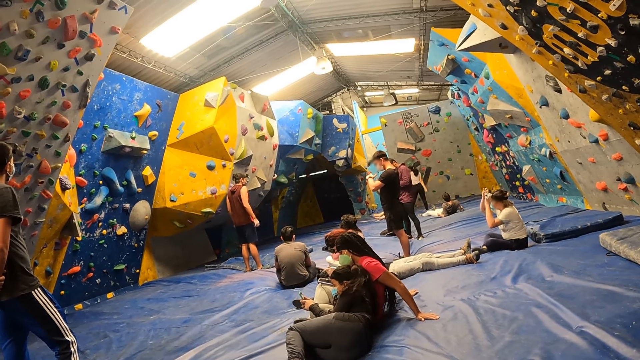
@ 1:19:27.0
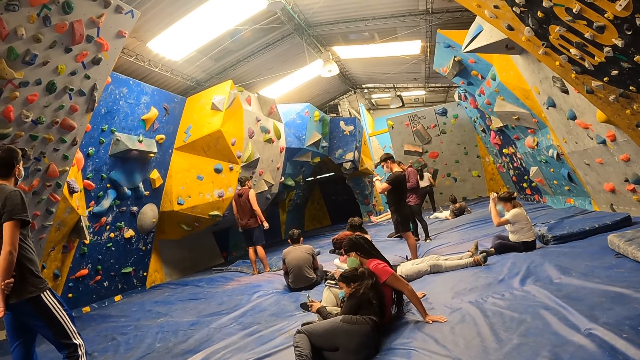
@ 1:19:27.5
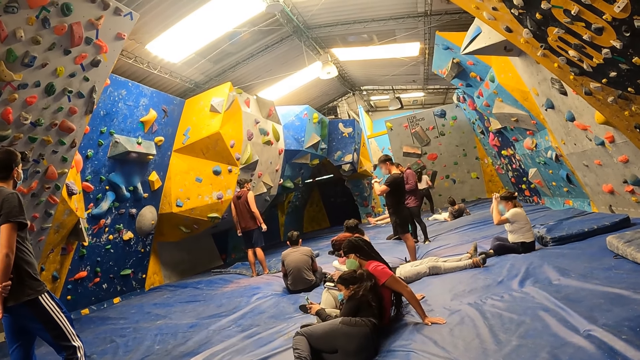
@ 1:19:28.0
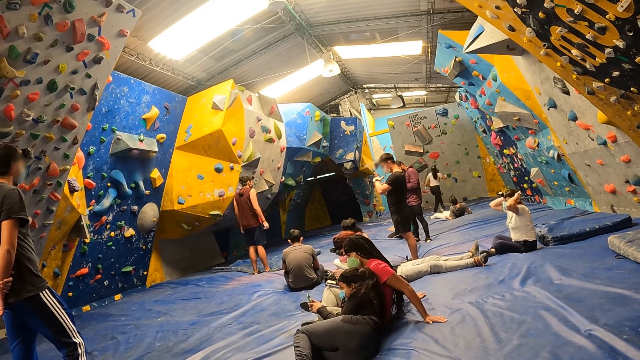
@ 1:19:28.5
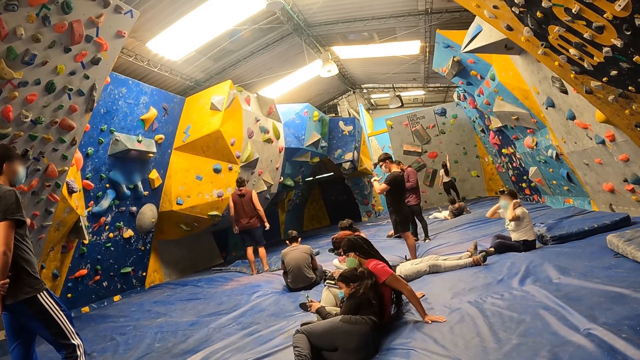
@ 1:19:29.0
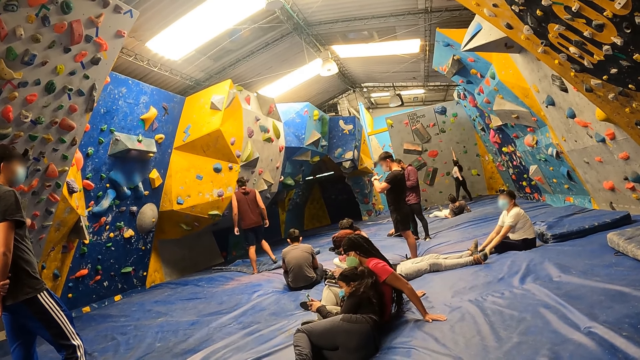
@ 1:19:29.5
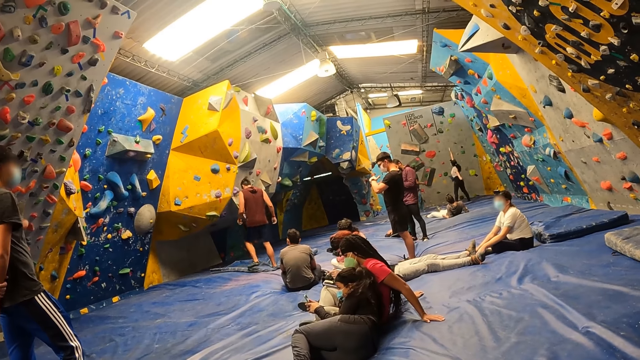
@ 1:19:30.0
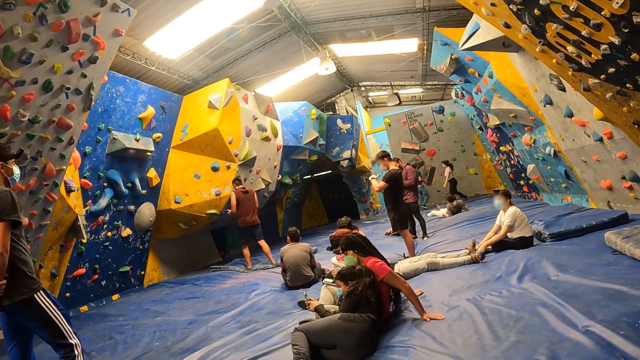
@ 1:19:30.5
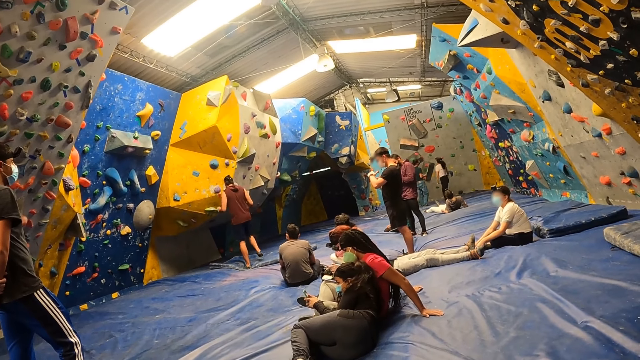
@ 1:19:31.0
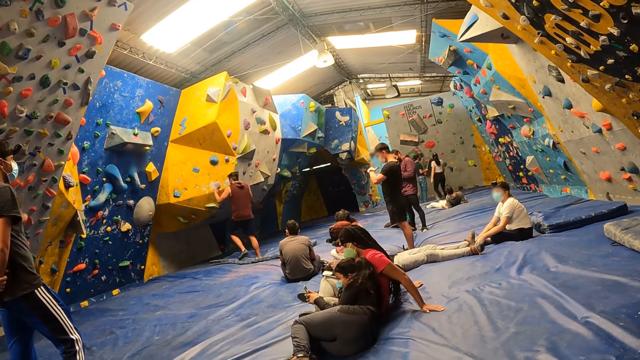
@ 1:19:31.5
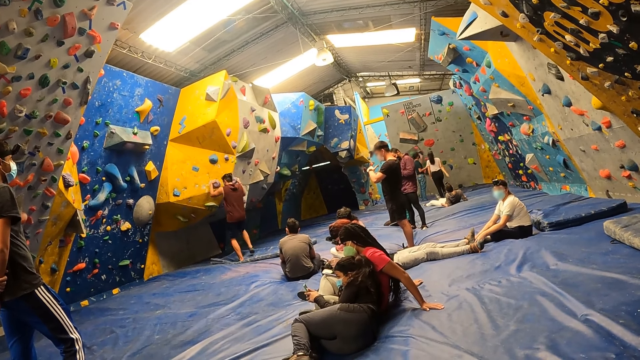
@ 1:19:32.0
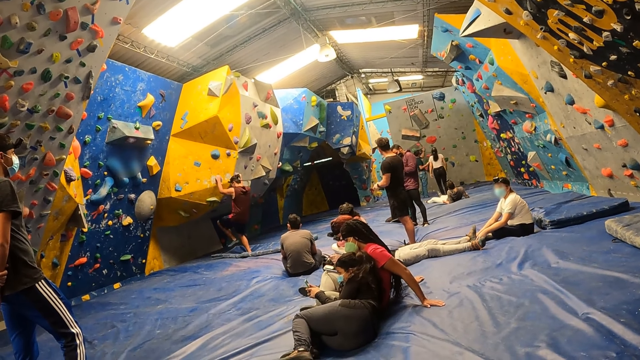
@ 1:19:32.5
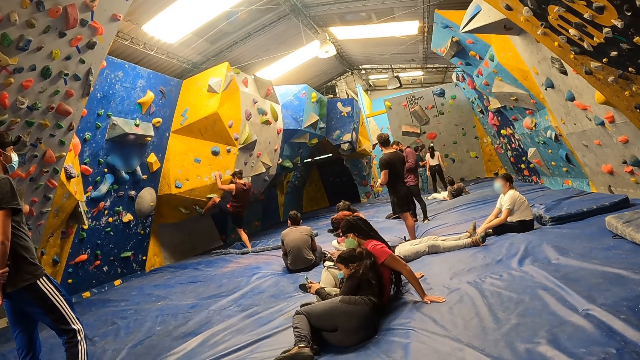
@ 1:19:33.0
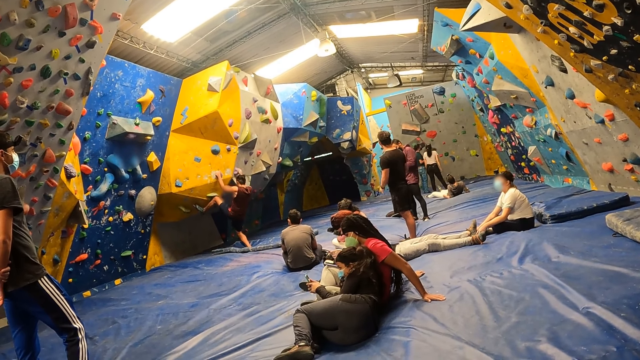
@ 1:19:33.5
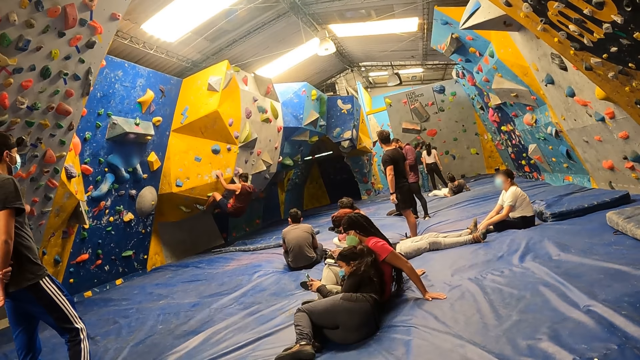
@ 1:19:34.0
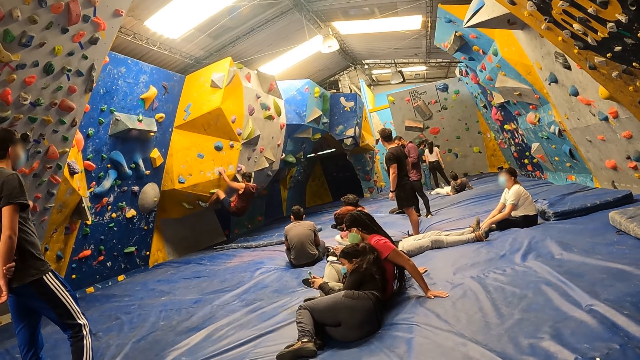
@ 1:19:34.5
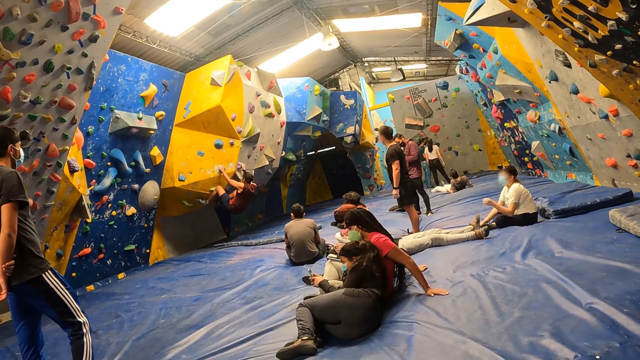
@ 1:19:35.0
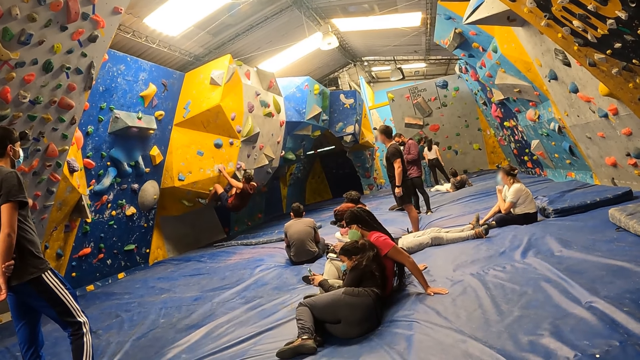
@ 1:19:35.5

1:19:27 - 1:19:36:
The camera wearer looks around.

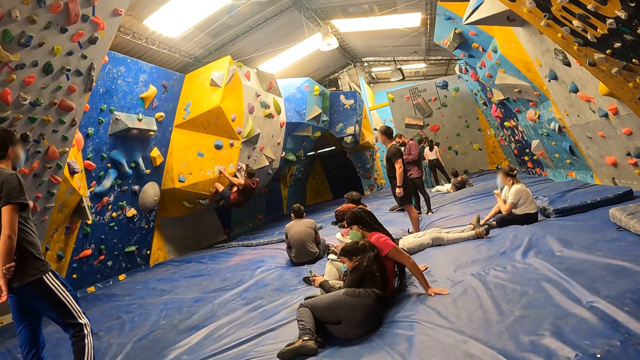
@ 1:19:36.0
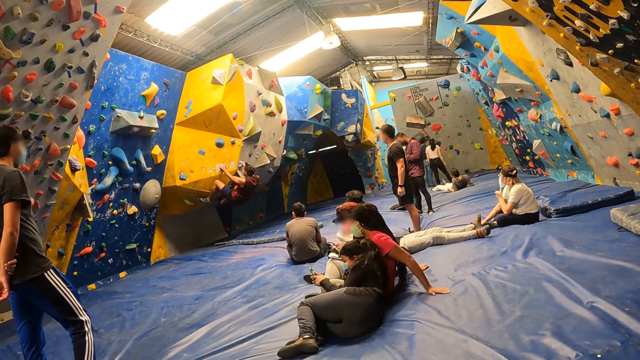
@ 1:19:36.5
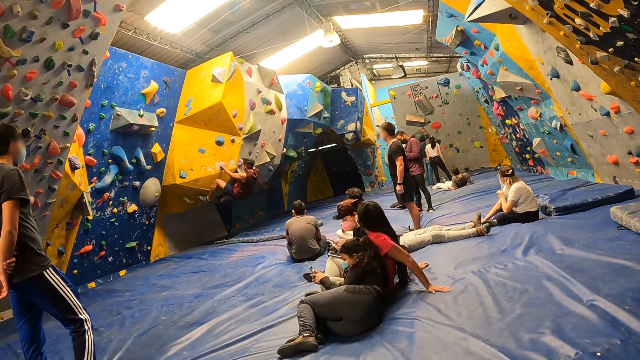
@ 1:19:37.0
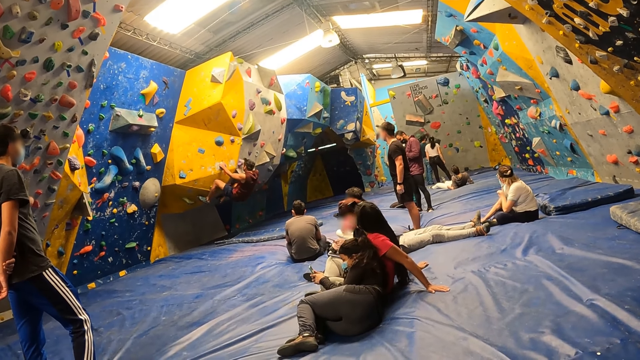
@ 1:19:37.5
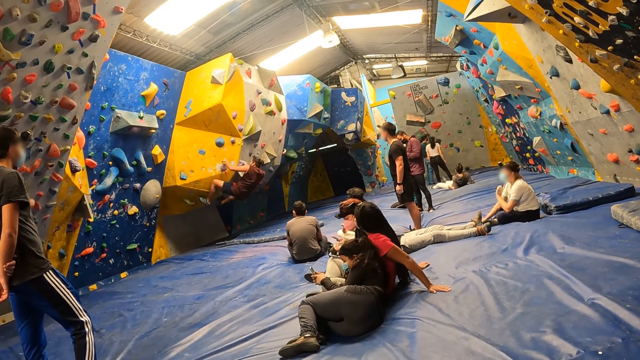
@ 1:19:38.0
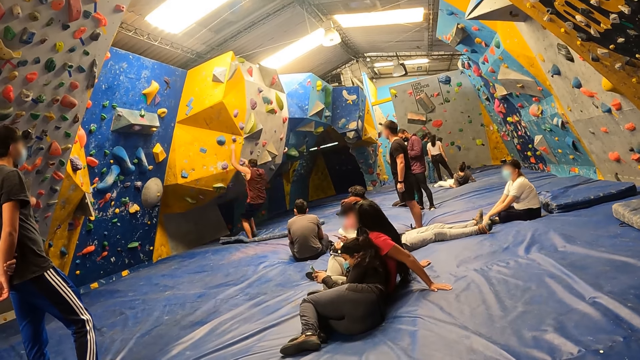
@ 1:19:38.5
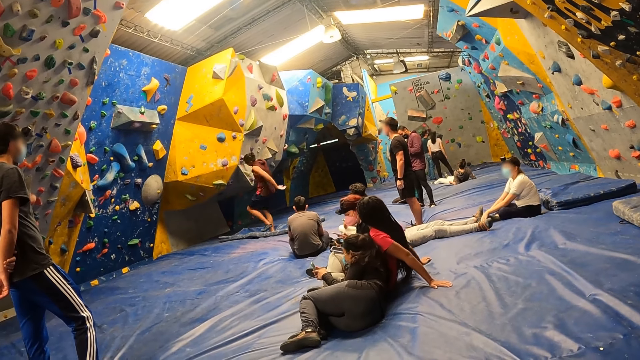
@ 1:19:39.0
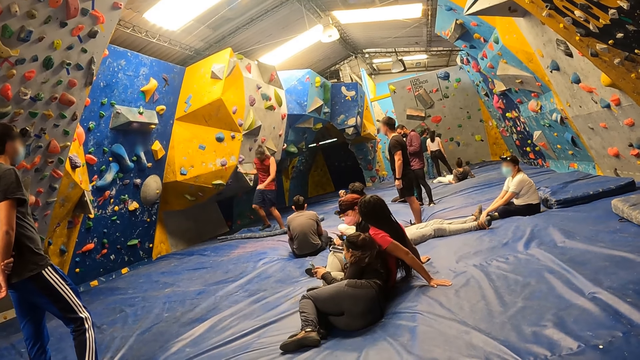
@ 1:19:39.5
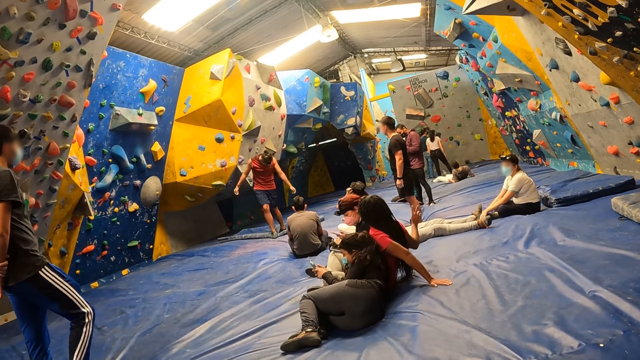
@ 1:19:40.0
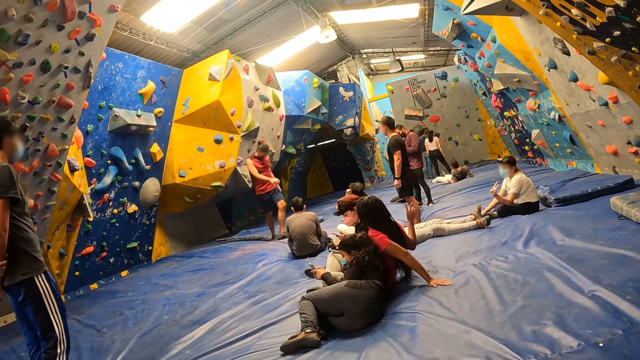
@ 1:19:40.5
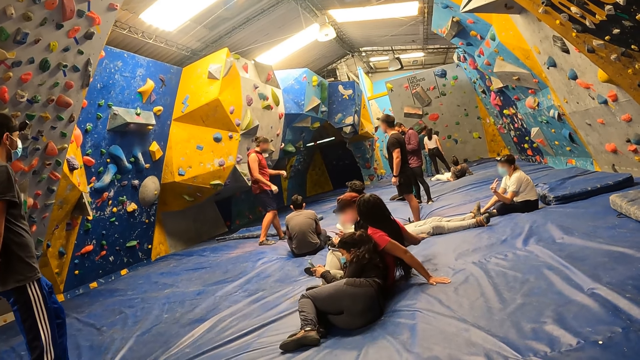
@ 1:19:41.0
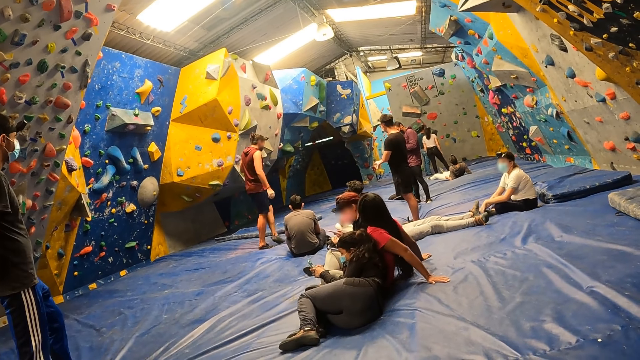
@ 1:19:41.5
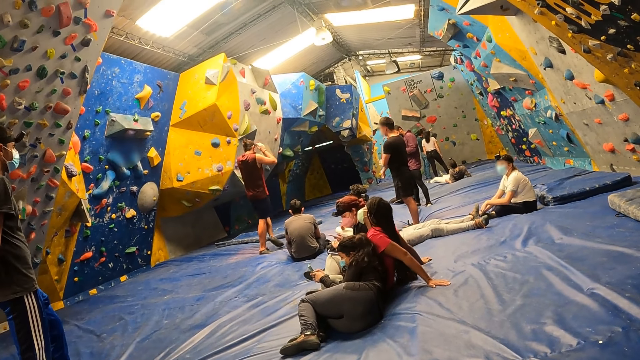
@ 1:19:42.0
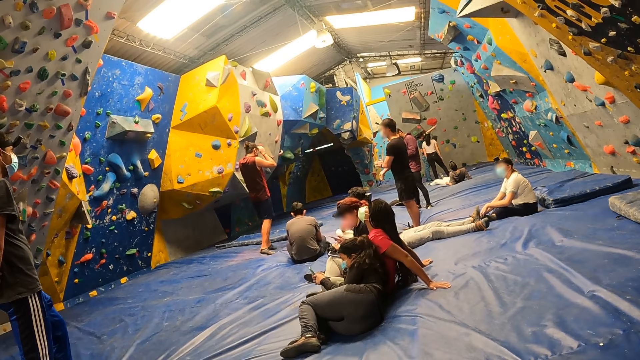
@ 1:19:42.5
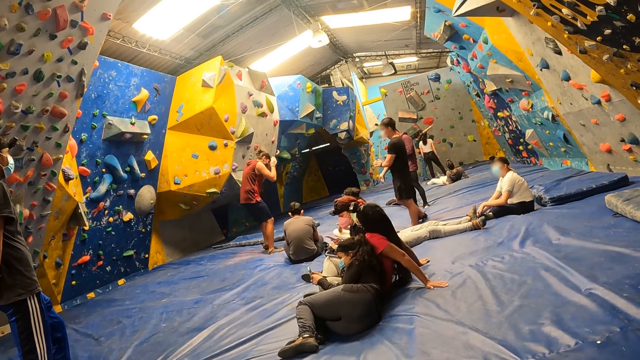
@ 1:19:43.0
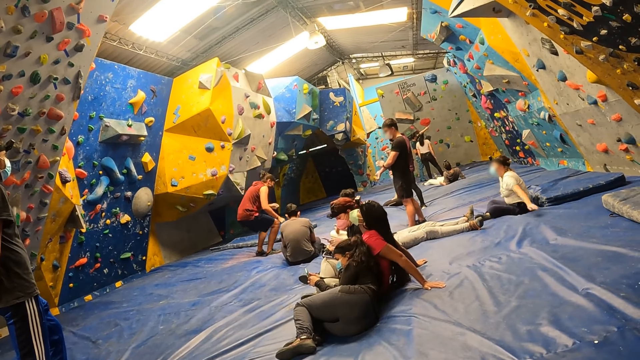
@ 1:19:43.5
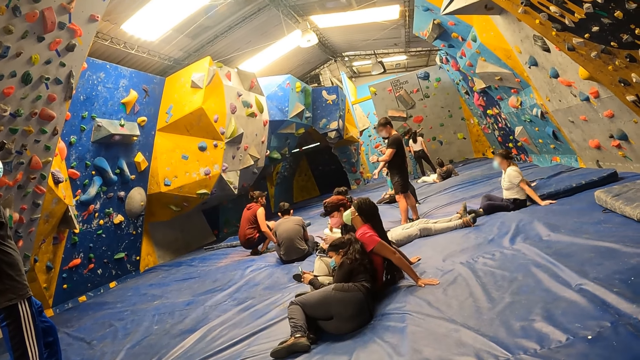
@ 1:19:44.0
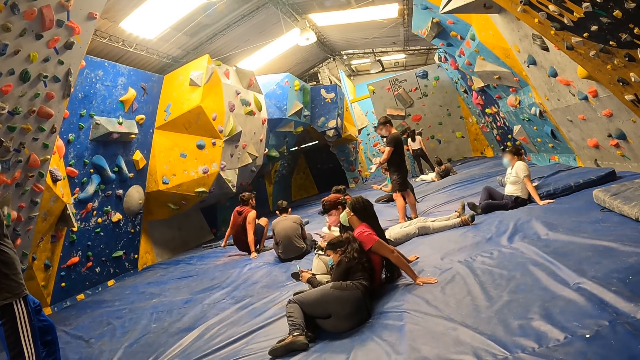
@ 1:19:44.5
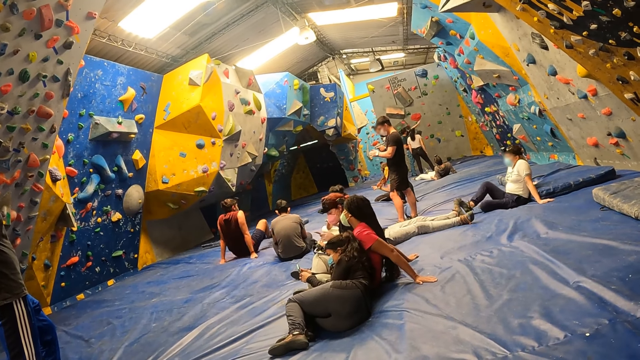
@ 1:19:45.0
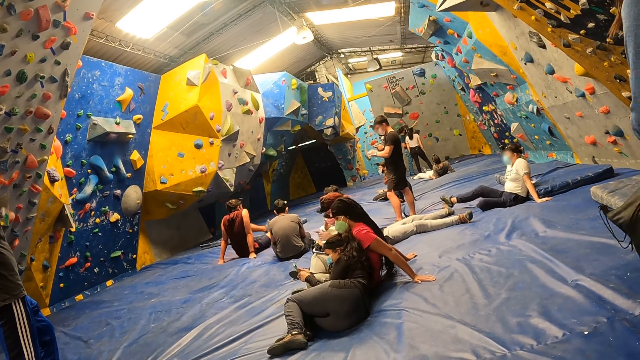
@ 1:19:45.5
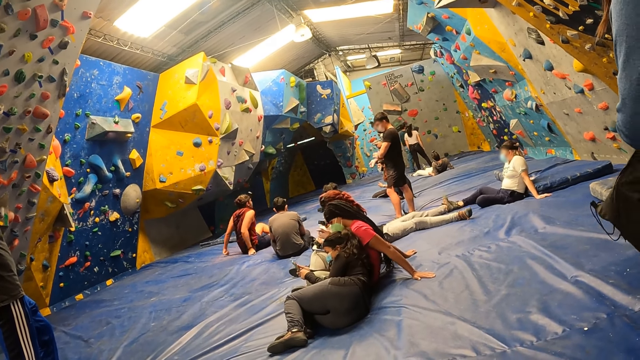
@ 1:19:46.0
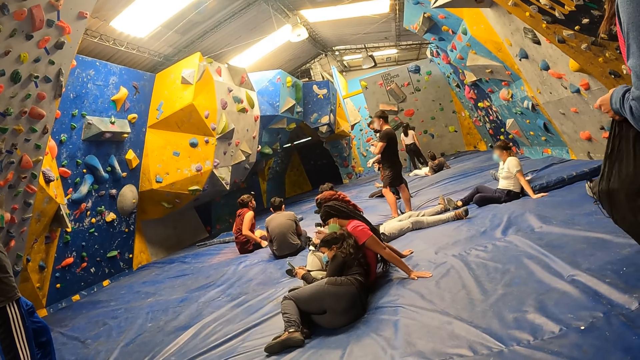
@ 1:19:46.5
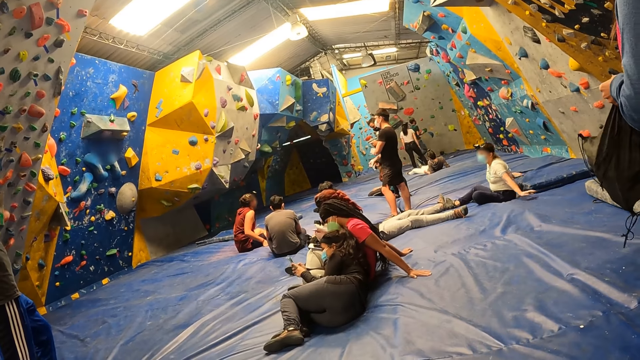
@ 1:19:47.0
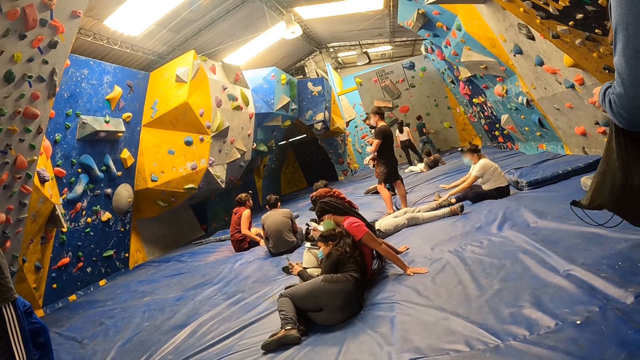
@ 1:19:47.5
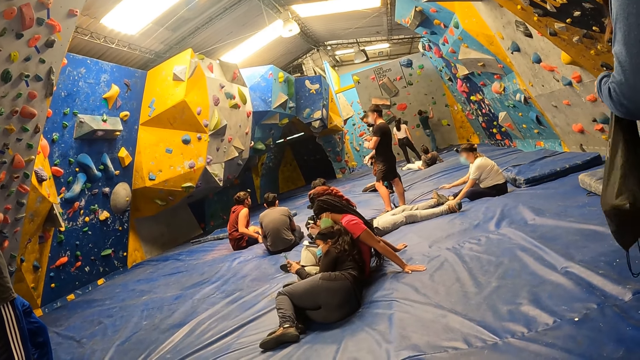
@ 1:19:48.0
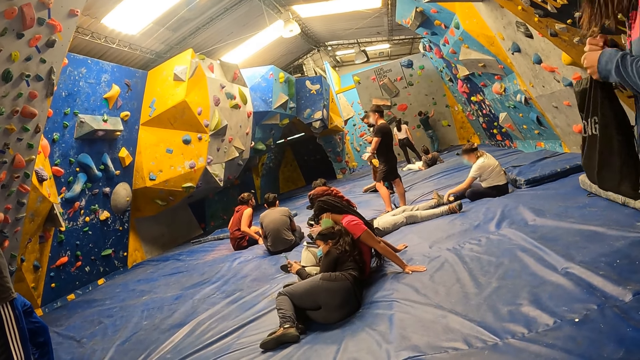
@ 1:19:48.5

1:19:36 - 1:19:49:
The camera wearer looks around. They look at the activity.
